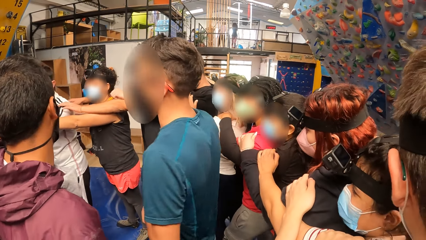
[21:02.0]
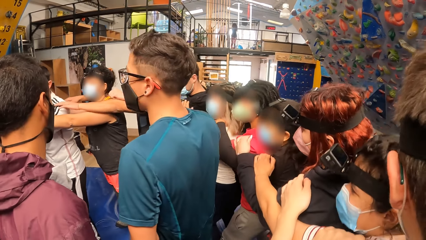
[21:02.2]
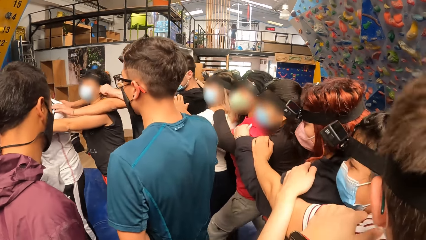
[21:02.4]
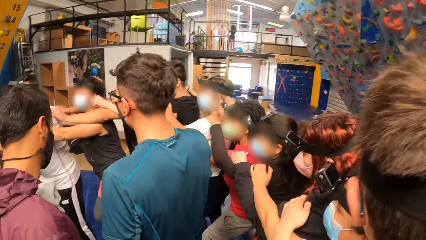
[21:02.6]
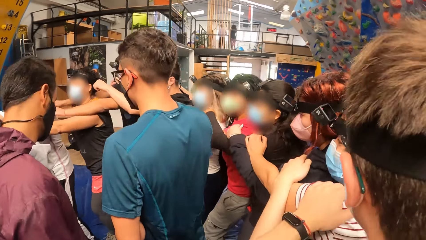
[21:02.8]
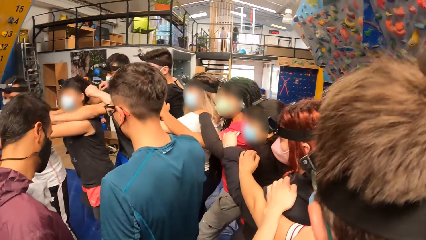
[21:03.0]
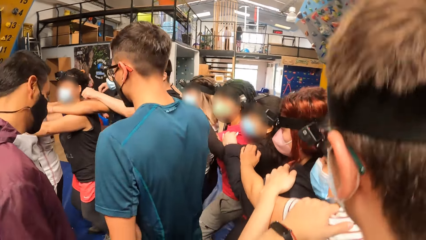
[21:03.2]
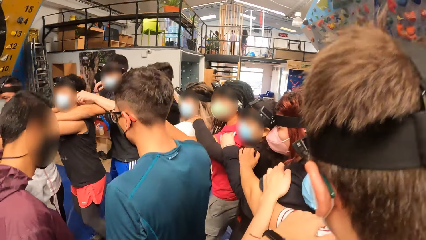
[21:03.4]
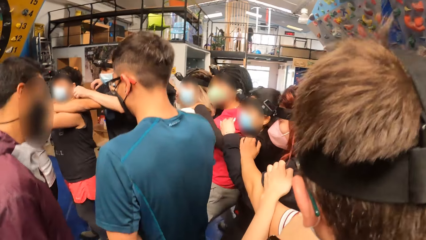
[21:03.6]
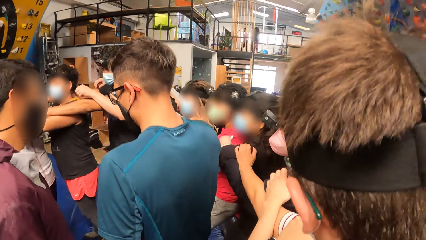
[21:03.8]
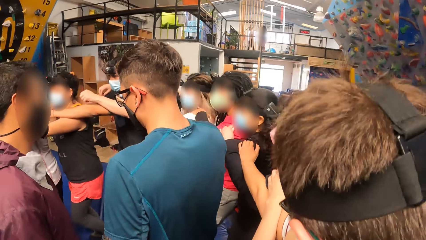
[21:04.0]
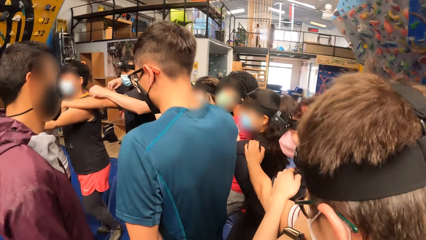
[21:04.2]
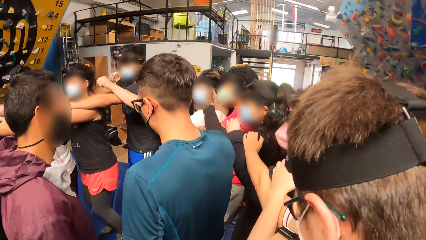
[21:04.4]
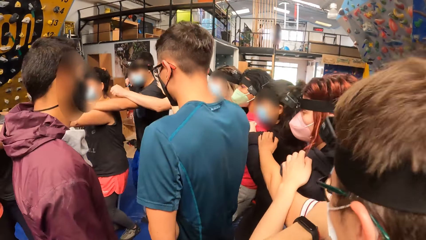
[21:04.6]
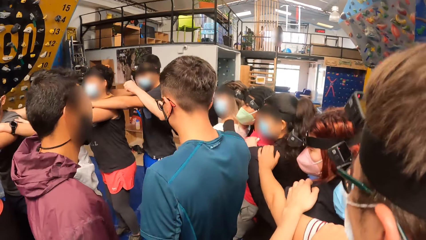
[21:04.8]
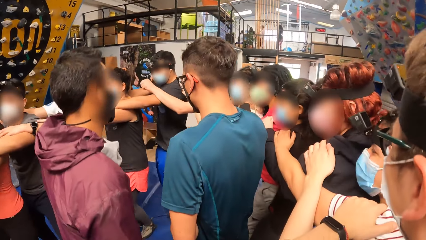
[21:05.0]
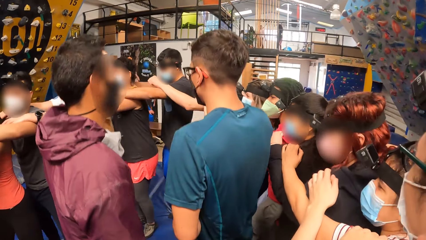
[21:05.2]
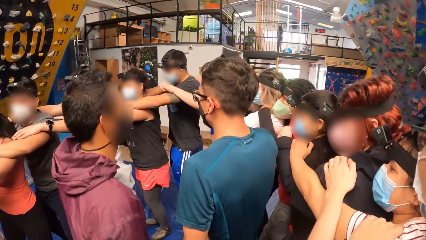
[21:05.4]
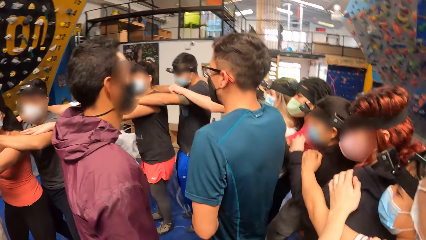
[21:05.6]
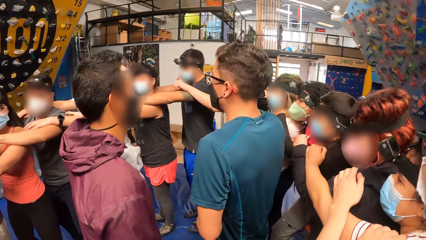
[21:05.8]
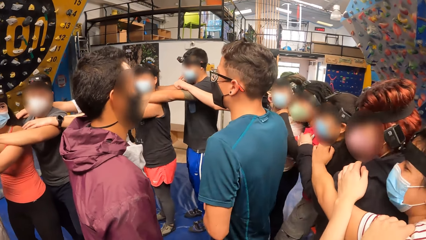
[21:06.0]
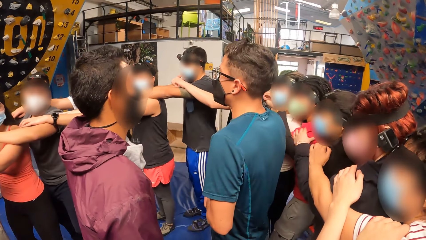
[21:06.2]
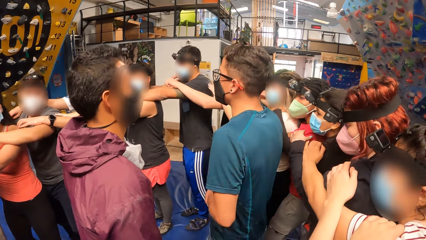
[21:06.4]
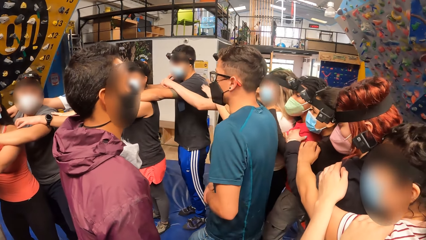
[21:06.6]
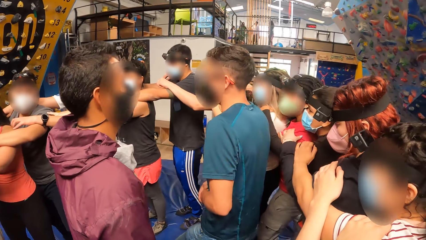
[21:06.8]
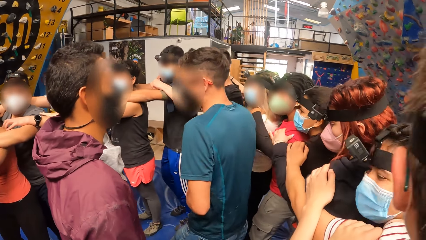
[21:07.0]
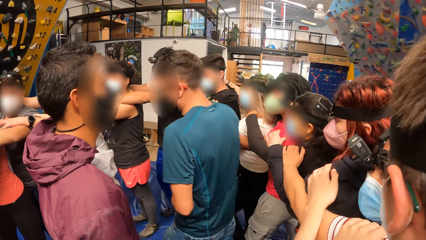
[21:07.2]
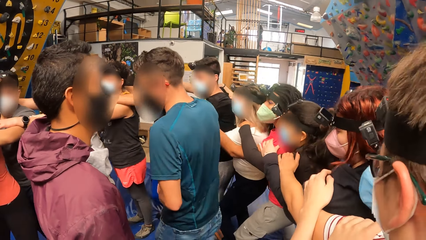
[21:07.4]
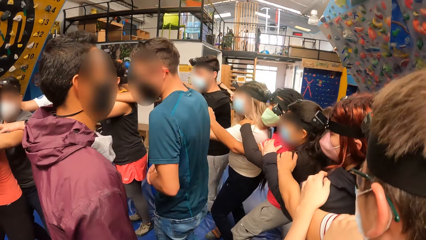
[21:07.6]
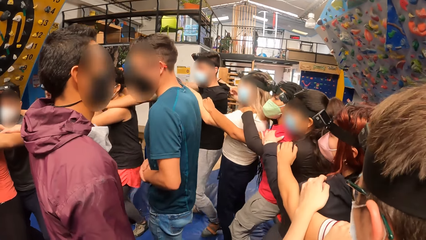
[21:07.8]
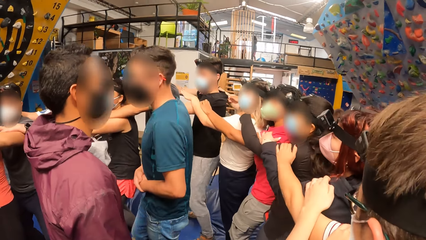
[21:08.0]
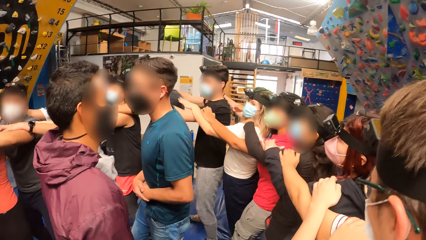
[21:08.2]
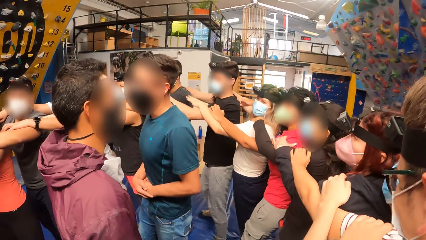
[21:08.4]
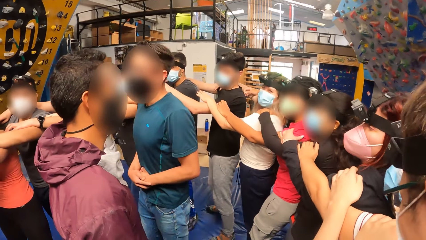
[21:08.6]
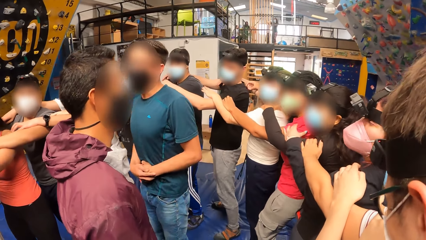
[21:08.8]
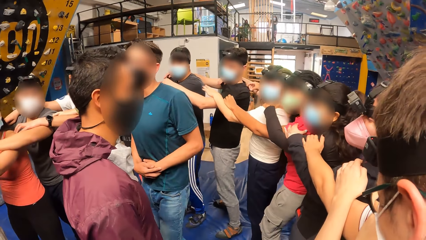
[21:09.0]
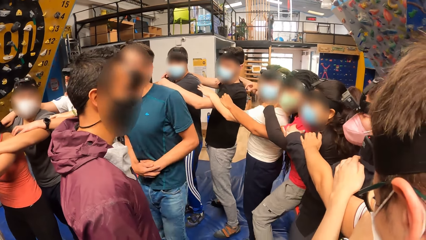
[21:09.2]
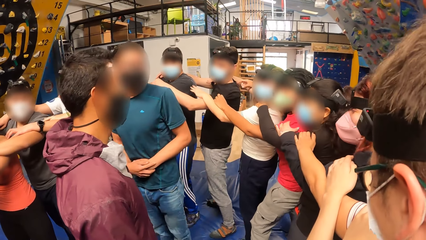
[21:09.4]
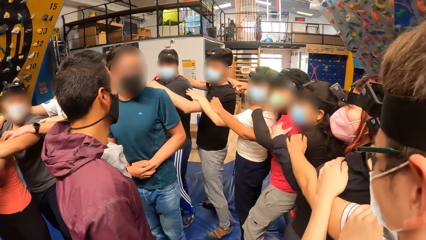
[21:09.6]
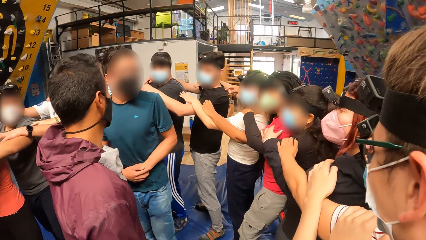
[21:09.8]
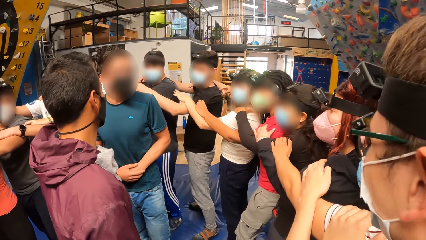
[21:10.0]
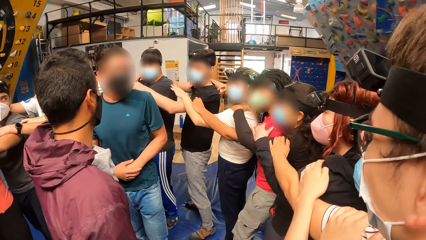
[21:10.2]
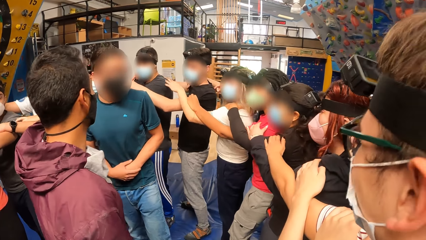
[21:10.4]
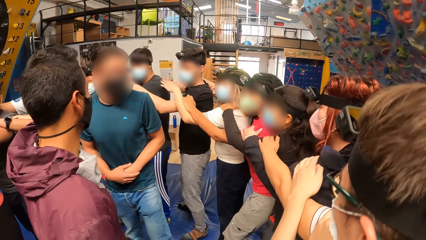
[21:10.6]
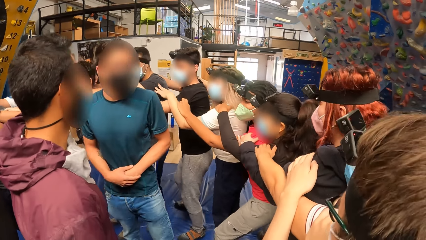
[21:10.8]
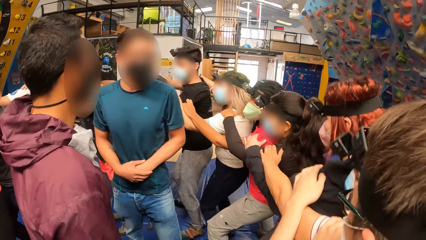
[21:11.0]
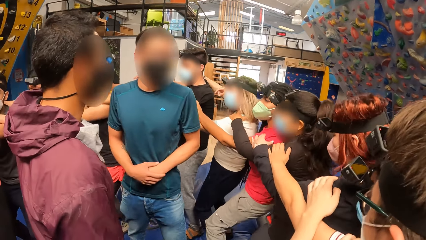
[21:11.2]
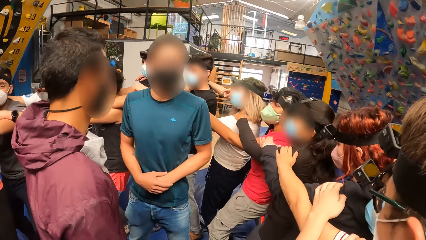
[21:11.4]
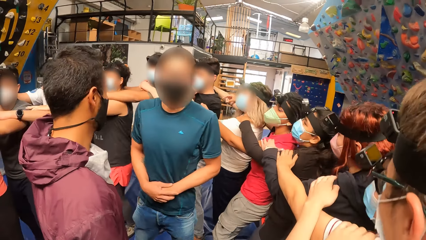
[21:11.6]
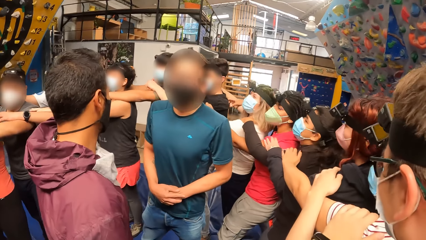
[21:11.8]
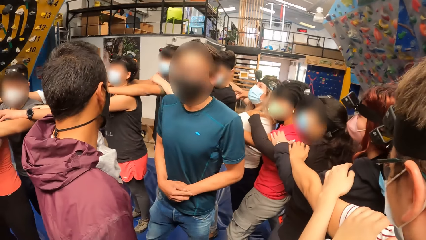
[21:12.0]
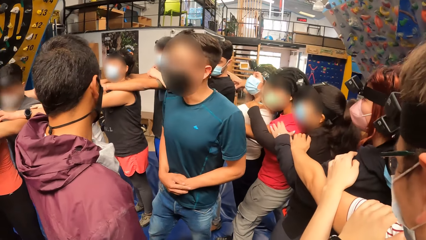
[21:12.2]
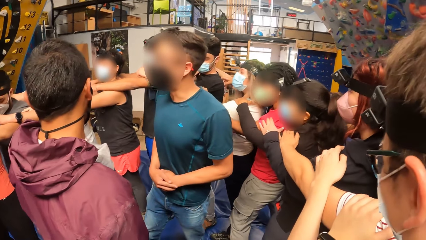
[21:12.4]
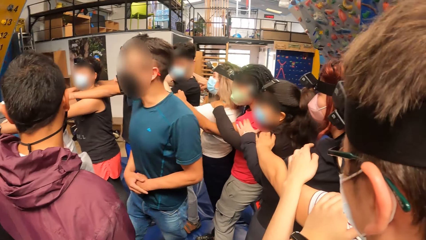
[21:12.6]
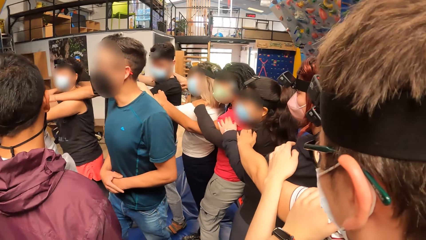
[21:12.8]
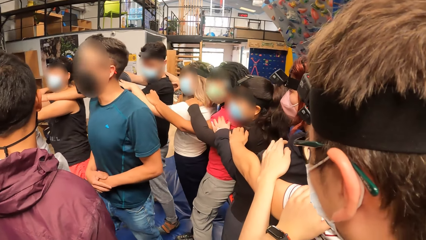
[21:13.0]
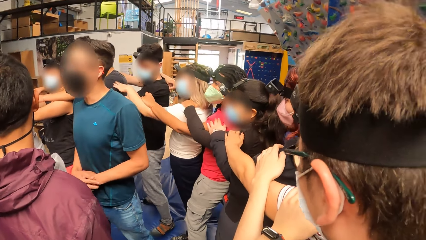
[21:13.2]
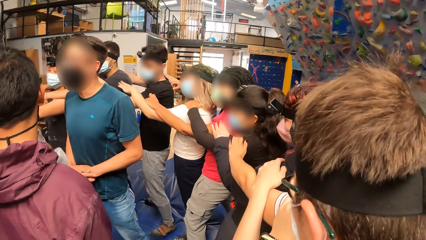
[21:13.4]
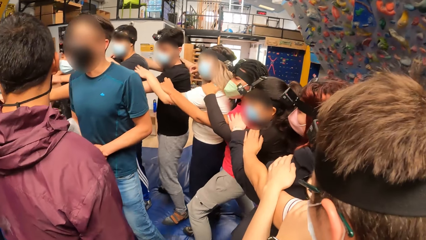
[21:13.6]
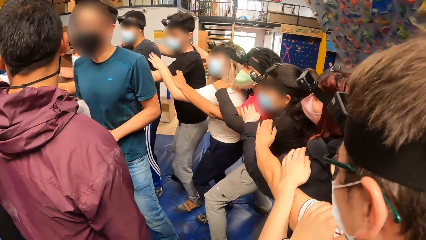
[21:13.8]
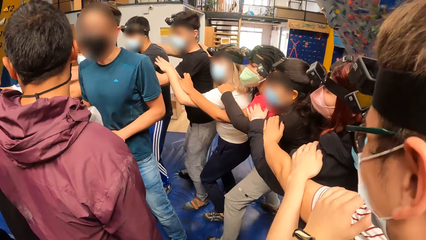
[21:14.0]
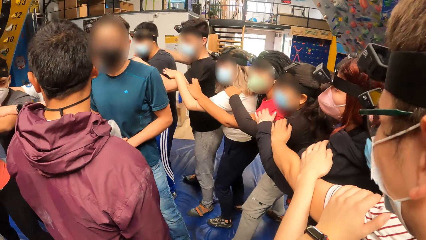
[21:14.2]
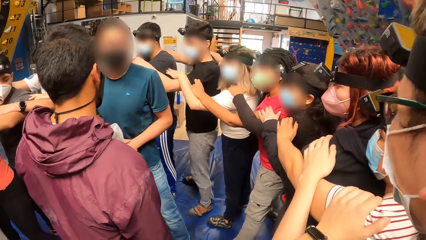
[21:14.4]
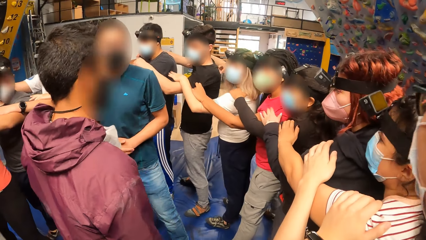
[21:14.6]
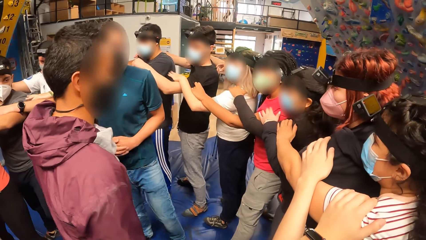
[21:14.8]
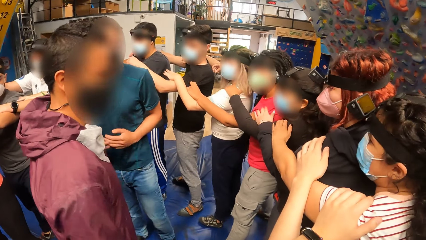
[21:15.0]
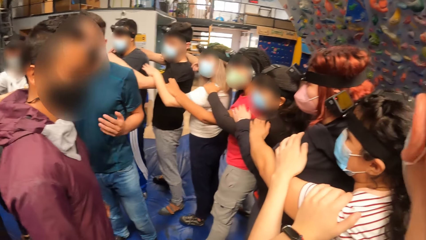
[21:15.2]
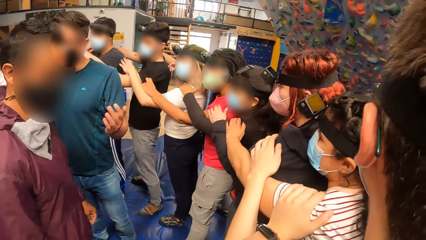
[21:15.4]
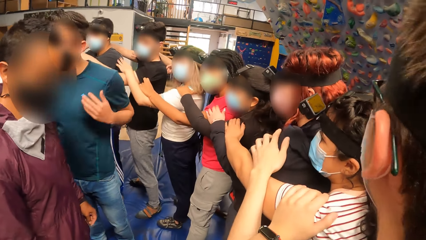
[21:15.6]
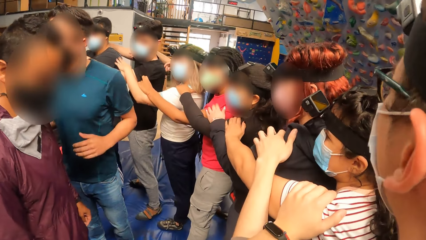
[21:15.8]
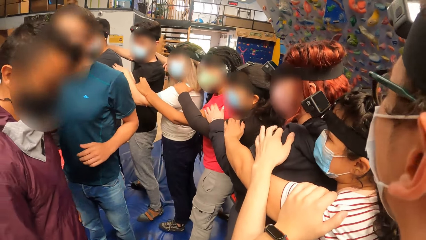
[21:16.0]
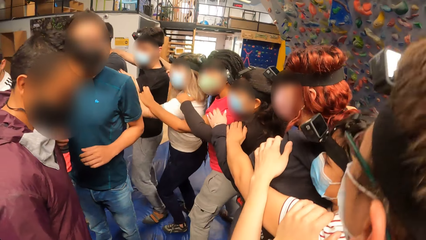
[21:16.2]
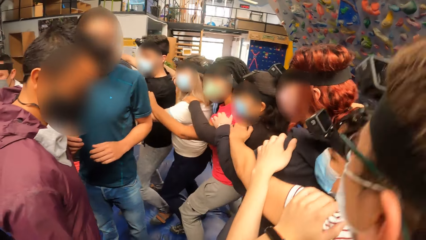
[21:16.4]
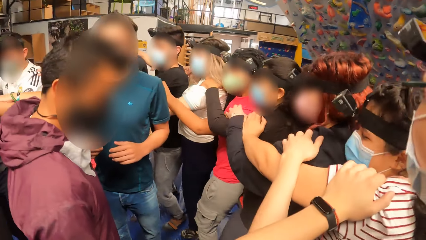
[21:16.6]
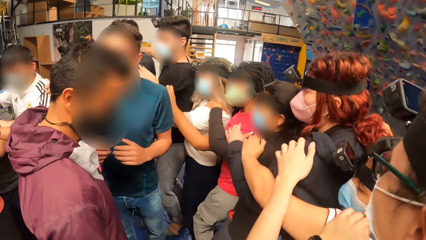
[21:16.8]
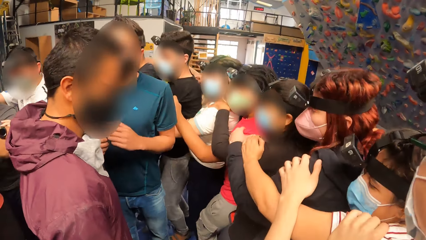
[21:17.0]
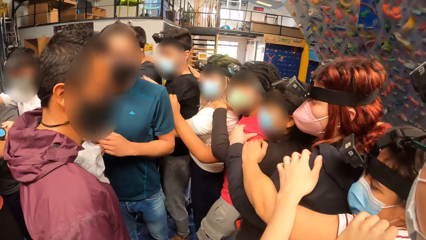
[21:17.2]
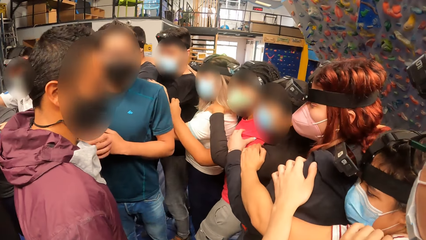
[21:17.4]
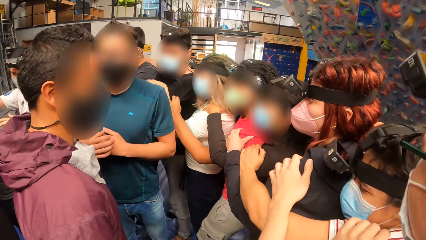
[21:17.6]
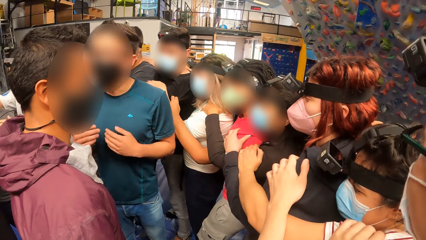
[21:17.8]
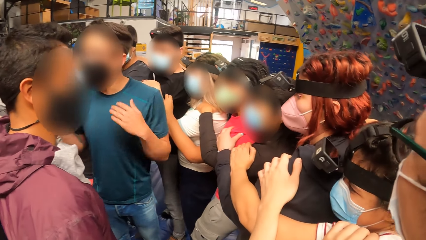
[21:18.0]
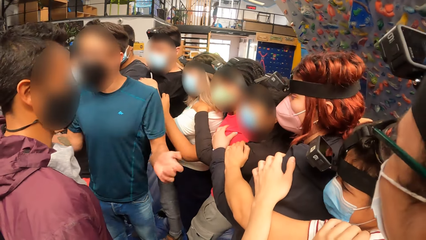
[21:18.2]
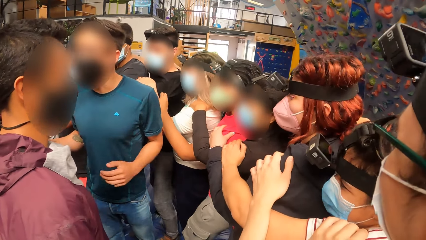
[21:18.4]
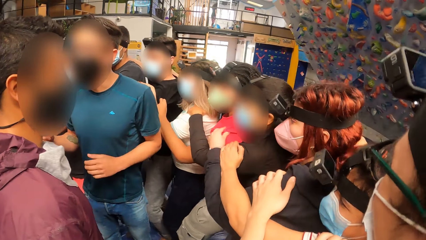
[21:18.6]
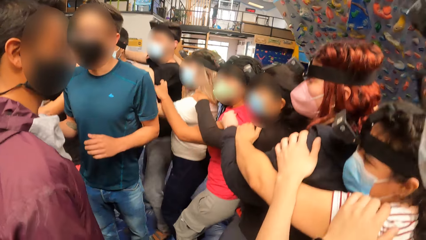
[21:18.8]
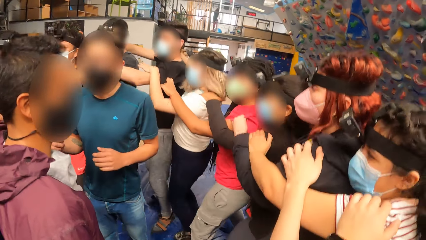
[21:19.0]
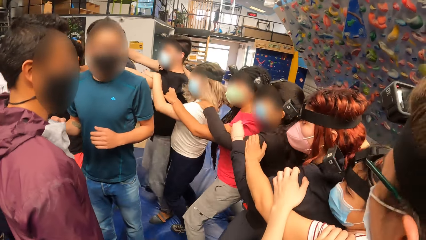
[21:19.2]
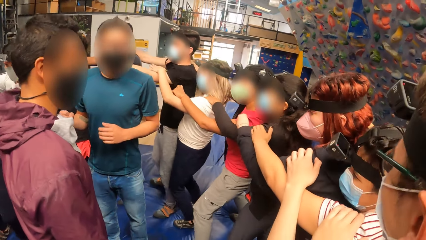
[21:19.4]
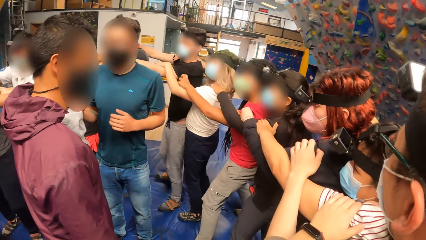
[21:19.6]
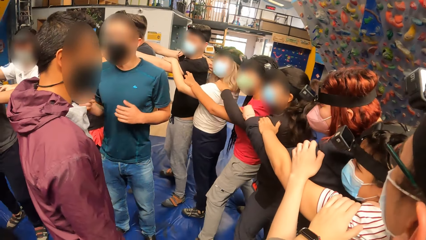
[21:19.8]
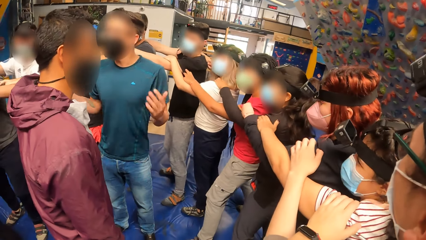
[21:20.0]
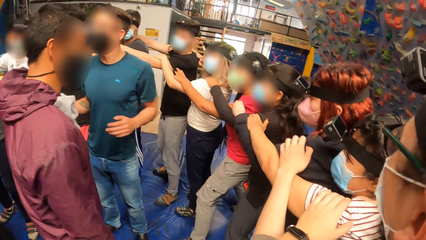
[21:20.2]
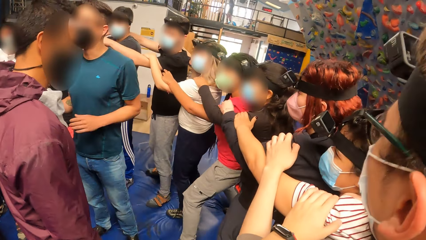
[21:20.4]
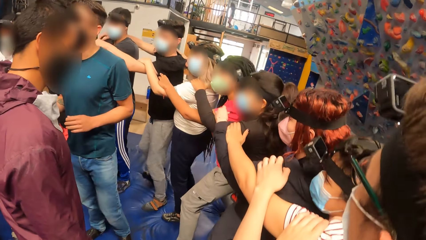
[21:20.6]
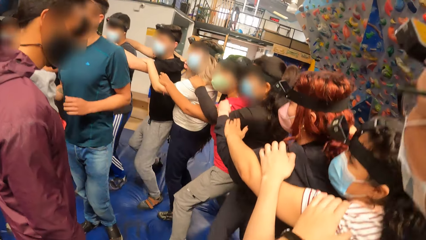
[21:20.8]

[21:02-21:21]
The camera wearer exercises with the group of people round the first man and the other man. The first man interacts with the group of people. The camera wearer exercises with the group of people round the first man and the other man again.
